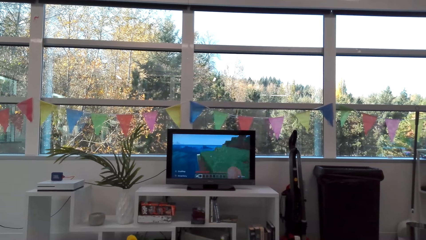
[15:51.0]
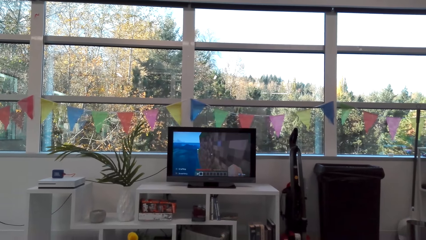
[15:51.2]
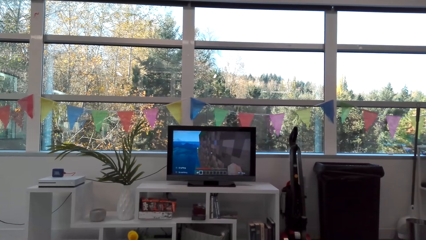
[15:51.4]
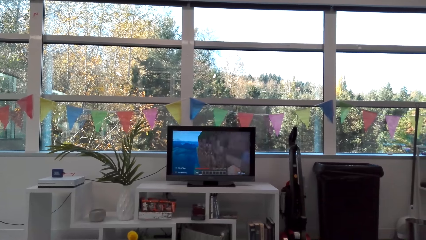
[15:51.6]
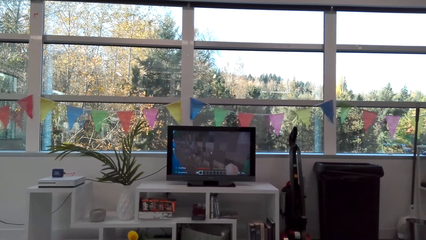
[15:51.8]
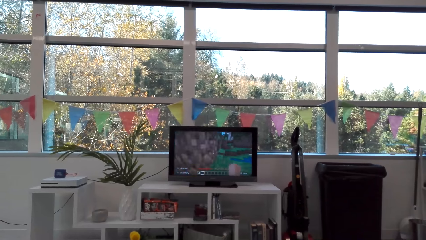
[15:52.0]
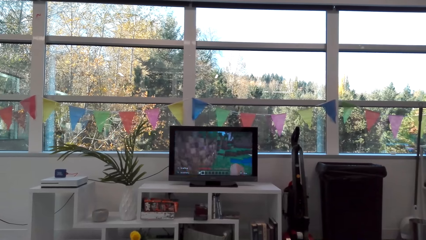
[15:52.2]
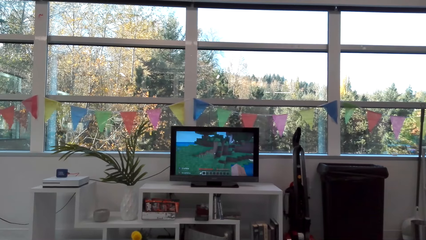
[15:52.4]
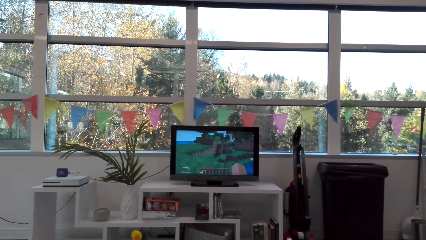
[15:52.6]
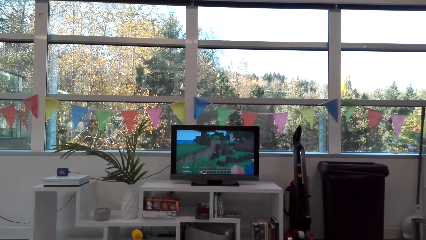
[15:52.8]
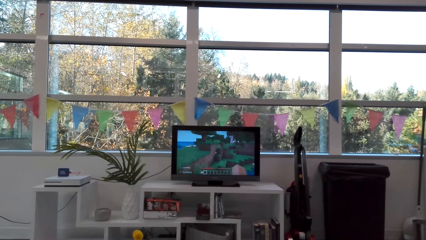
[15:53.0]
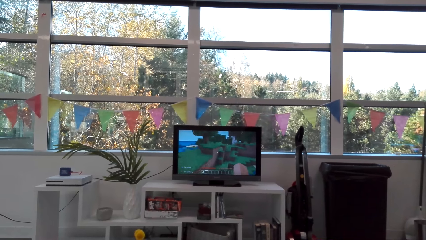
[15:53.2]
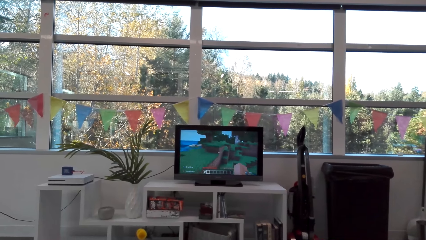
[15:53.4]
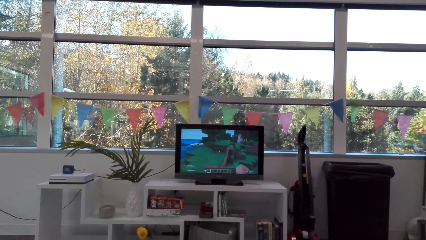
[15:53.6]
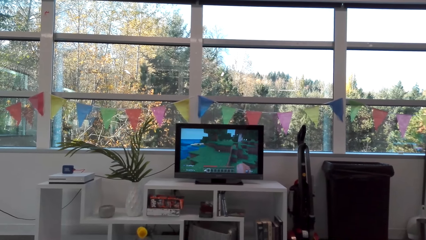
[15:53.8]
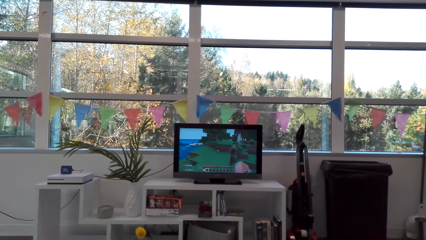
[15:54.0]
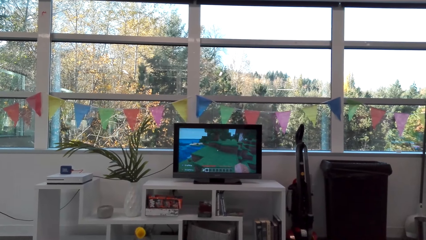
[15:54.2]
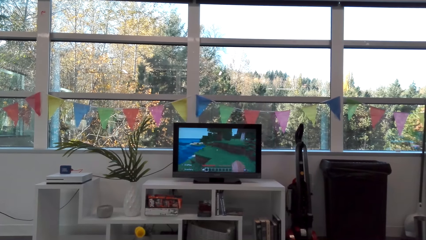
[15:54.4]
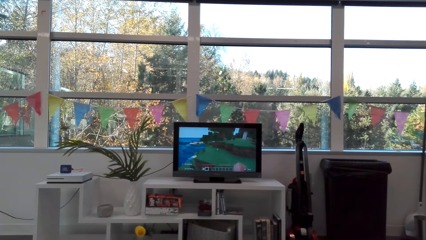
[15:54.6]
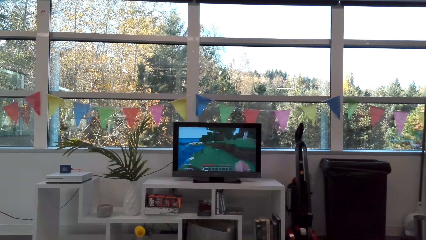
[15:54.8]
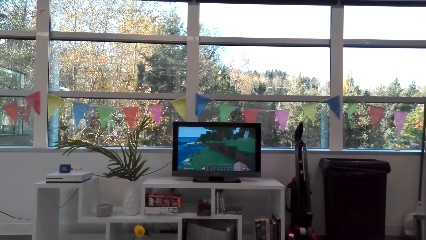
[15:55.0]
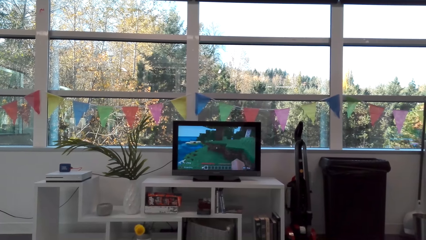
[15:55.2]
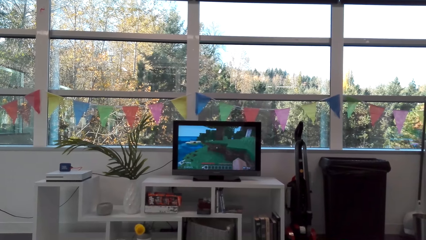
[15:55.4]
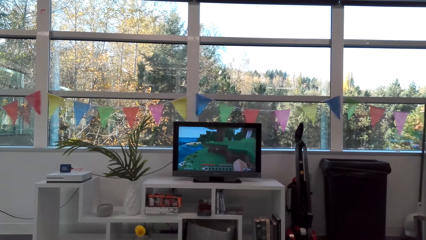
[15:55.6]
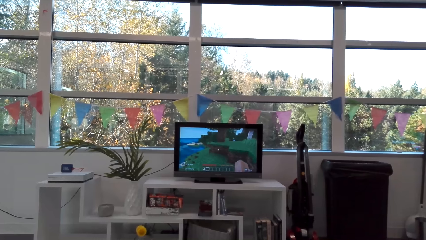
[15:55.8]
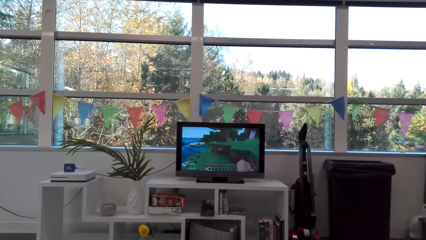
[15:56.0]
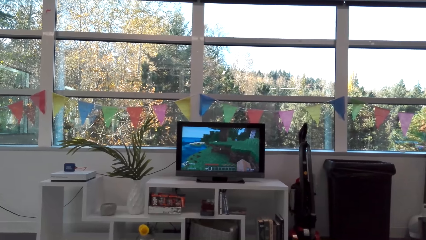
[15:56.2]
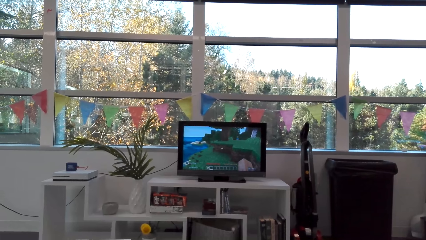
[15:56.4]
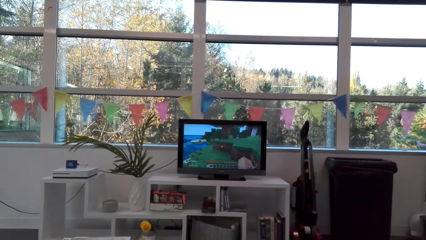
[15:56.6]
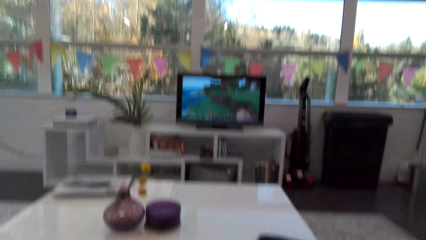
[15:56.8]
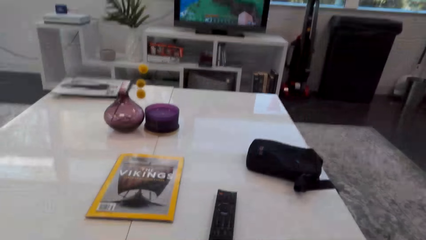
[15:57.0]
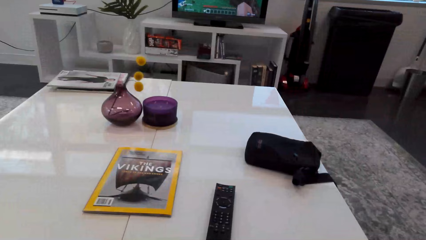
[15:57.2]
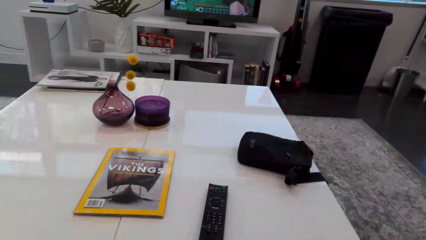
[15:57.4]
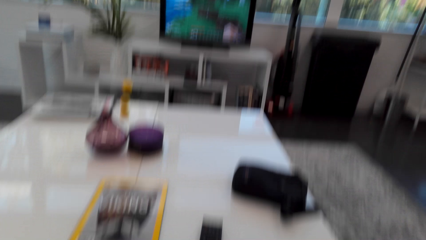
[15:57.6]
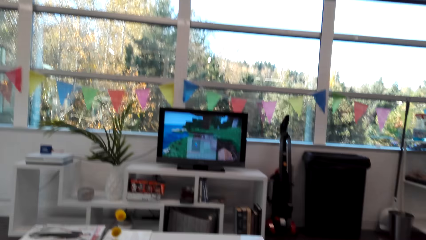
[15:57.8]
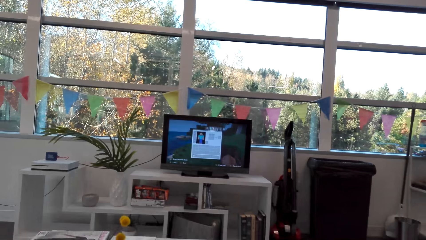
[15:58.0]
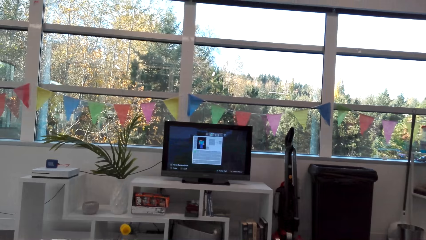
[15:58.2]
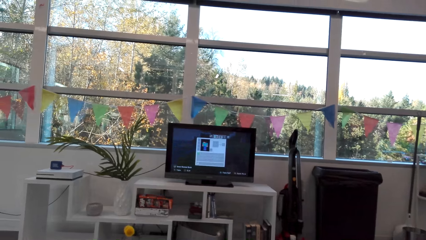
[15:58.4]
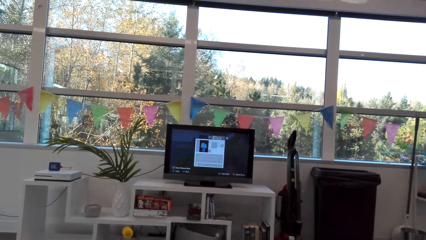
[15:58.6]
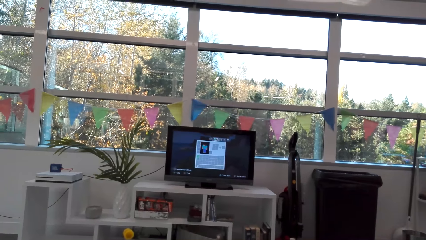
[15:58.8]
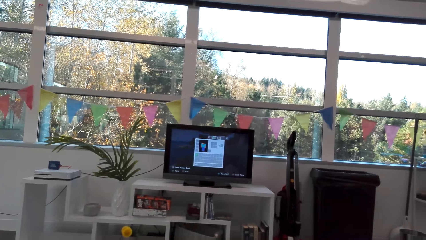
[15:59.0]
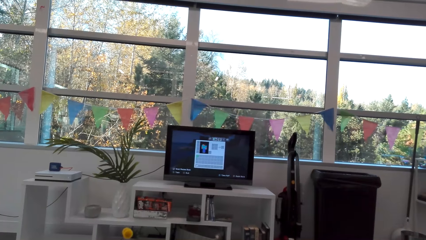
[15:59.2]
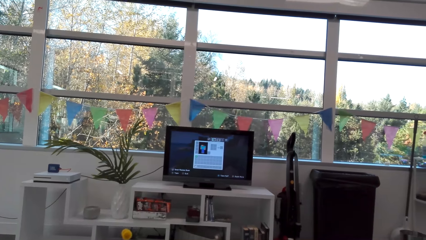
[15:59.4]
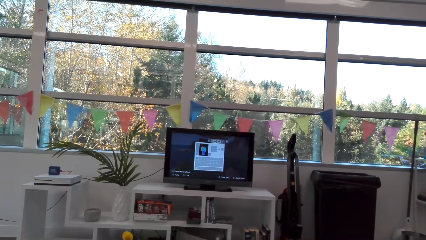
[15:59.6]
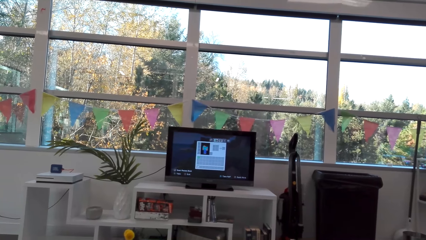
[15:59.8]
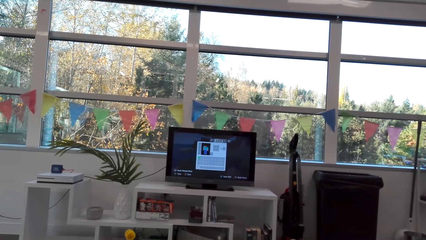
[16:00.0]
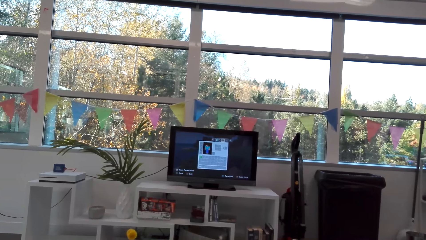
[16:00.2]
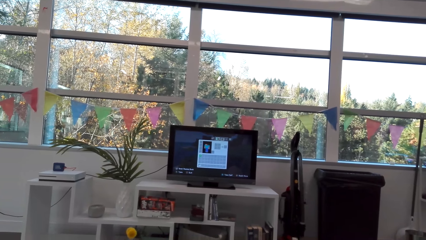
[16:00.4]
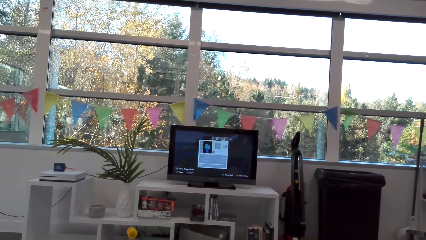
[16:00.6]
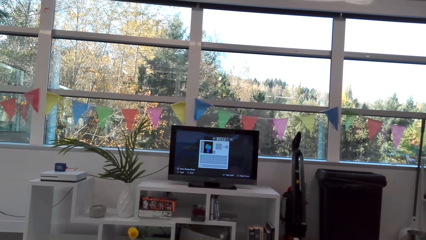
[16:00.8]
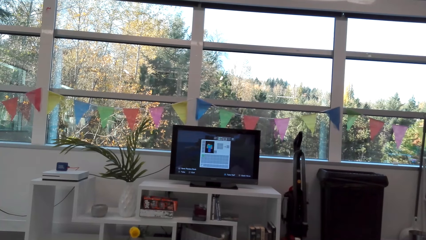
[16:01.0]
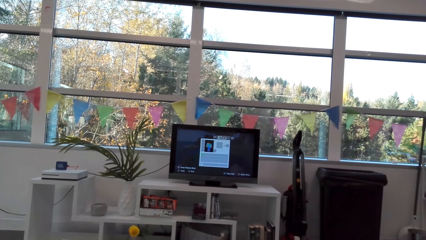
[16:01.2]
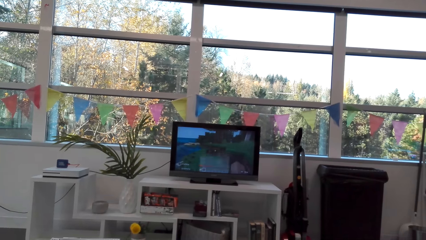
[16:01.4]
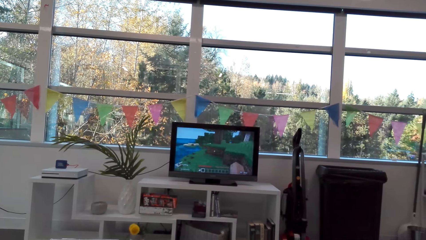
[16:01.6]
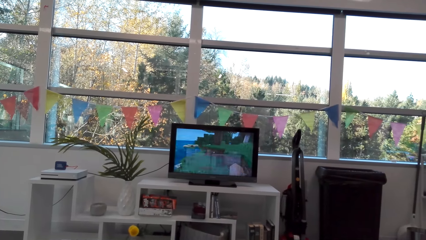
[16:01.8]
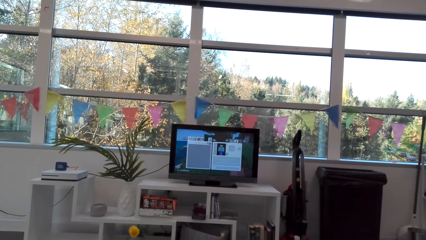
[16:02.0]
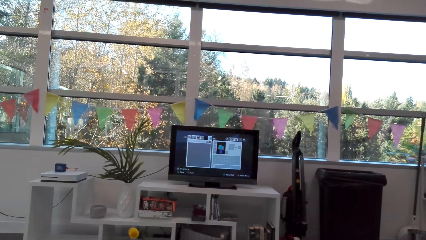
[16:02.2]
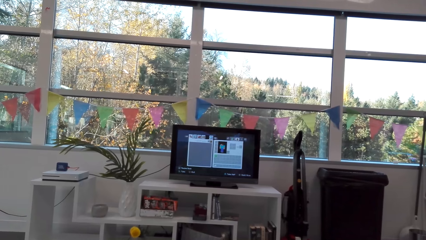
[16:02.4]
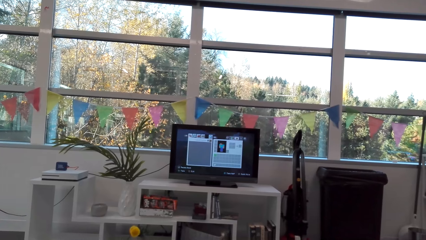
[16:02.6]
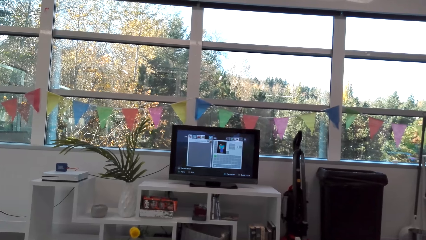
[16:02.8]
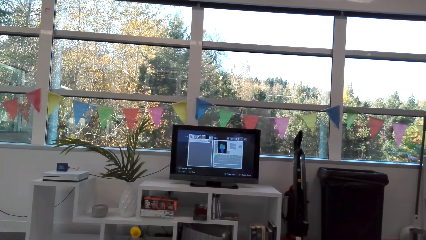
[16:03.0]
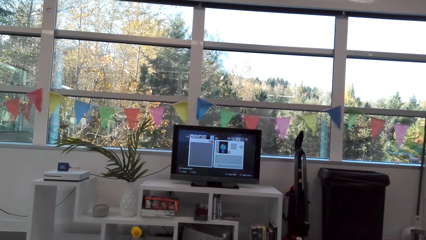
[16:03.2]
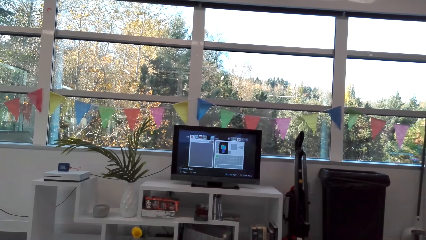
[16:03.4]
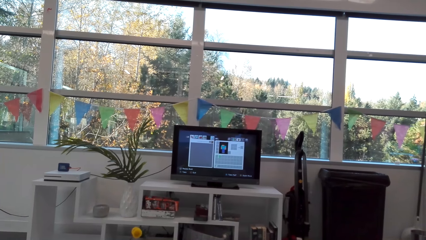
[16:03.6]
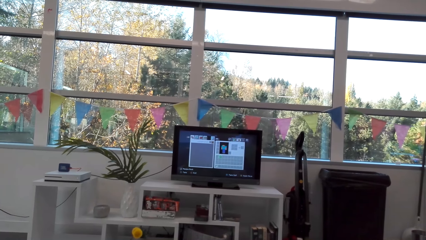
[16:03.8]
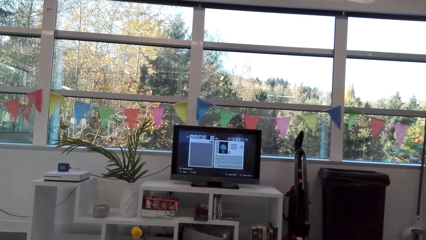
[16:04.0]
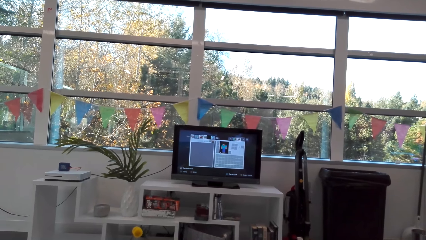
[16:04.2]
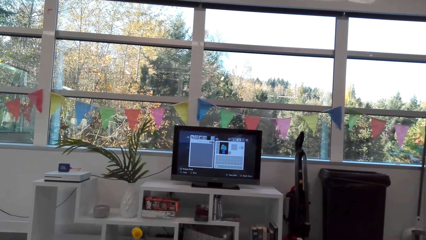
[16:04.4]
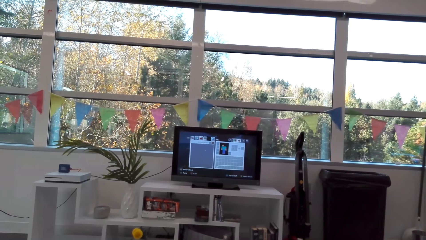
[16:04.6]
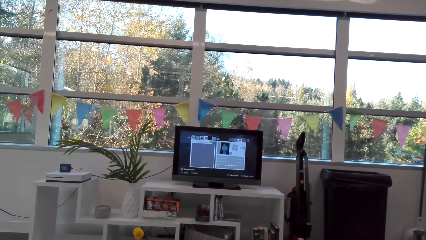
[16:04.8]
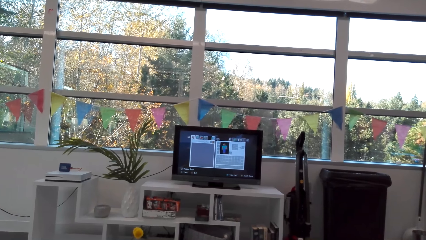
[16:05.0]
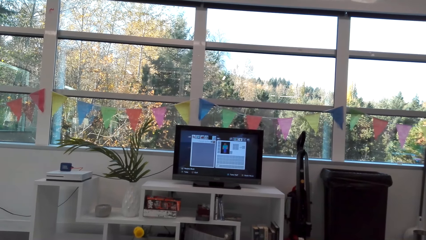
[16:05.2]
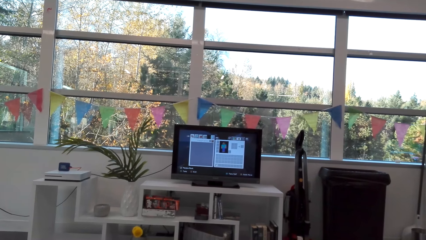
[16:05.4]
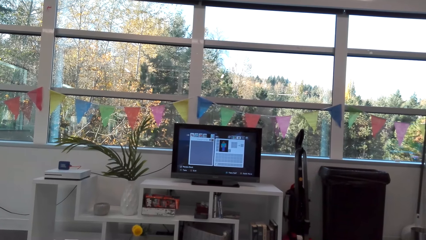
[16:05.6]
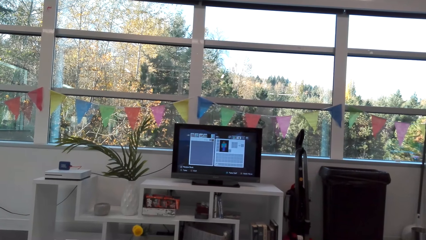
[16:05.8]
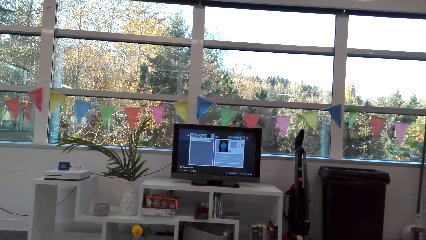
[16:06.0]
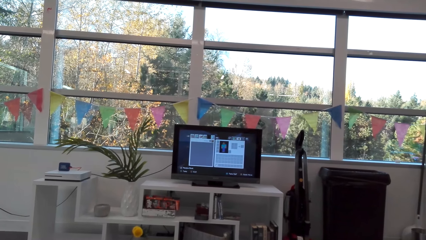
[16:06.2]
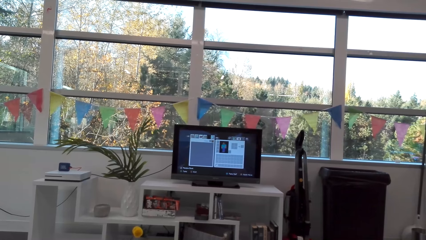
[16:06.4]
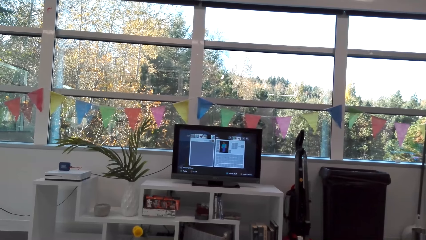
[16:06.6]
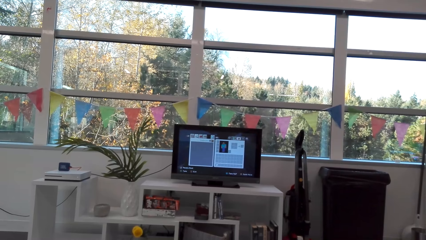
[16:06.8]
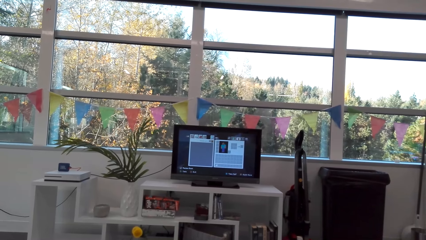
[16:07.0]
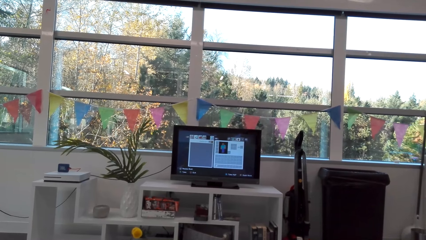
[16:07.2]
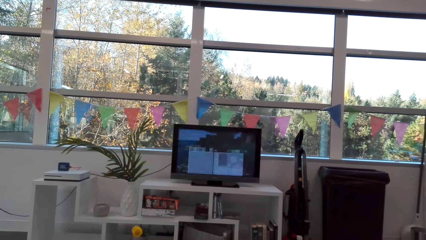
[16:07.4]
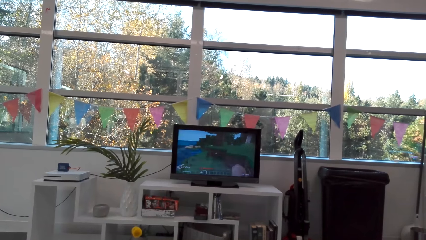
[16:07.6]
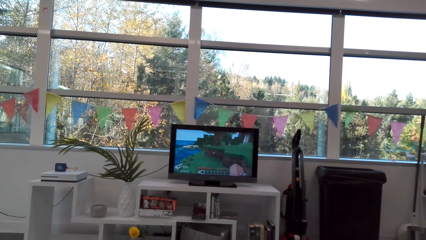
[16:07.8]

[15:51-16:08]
The camera wearer looks on the table. They play a video game in the room.
